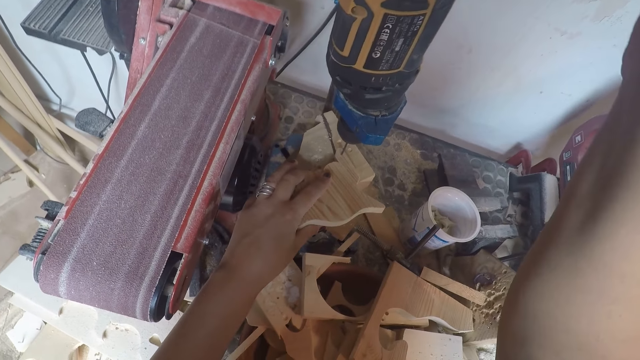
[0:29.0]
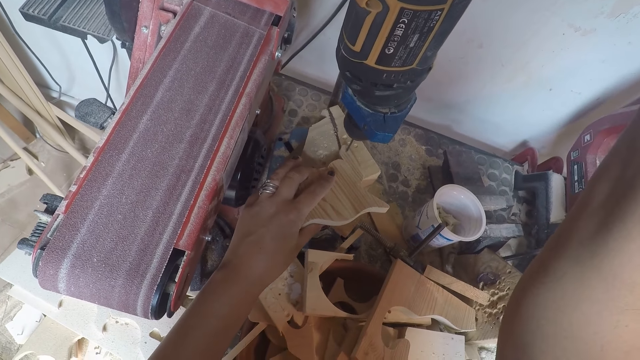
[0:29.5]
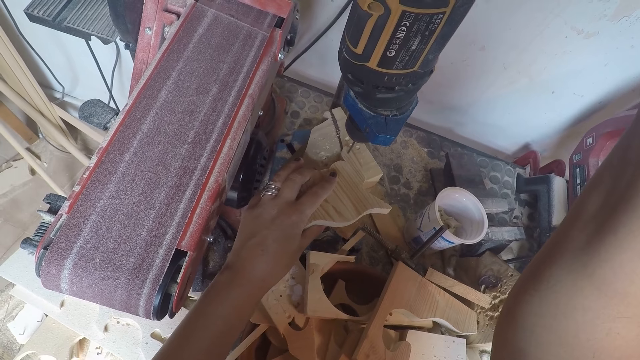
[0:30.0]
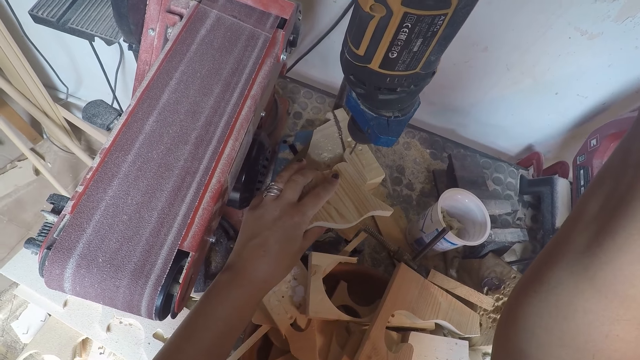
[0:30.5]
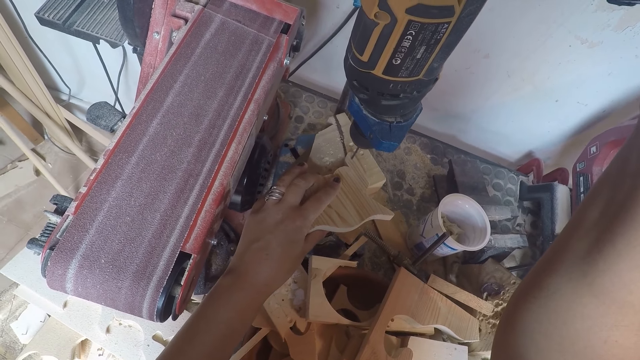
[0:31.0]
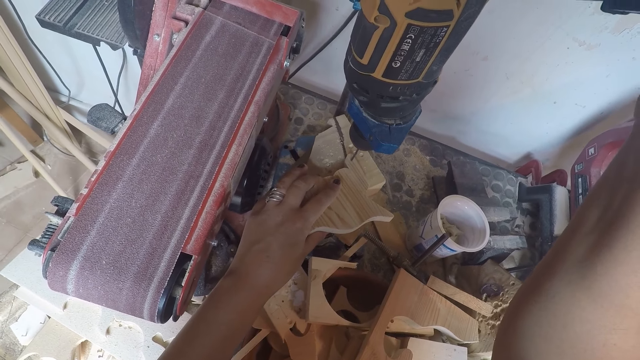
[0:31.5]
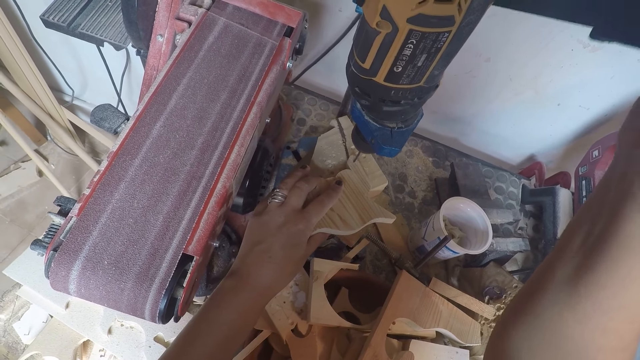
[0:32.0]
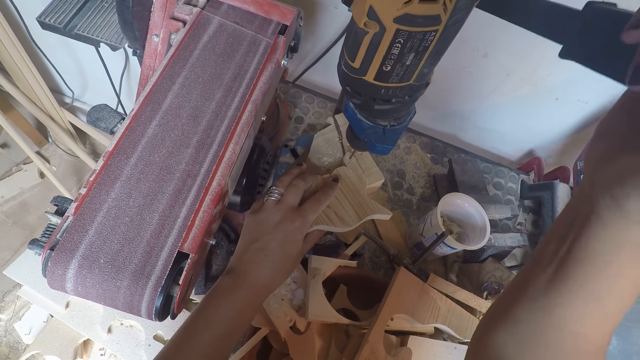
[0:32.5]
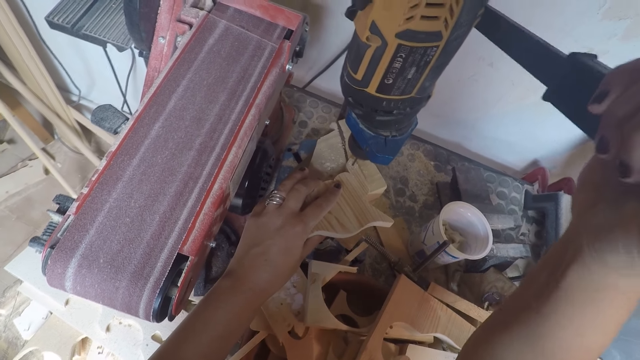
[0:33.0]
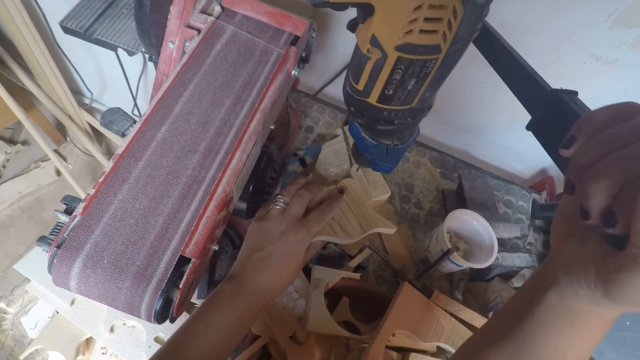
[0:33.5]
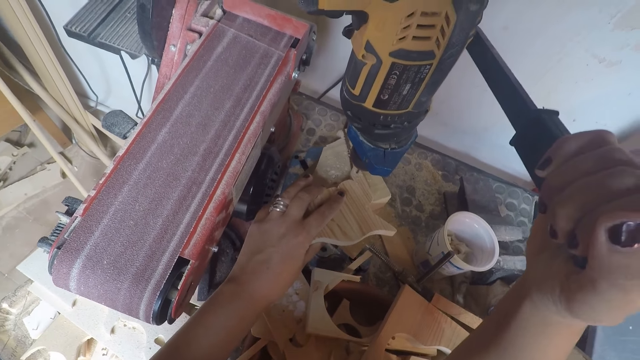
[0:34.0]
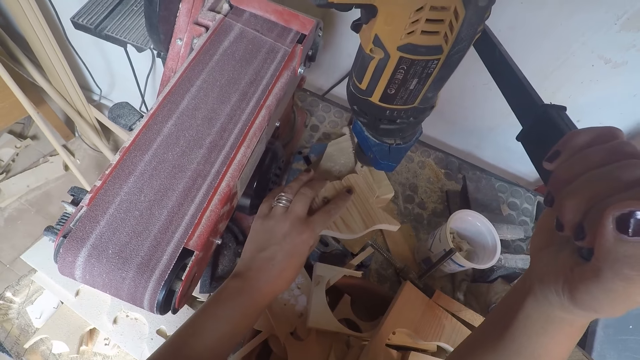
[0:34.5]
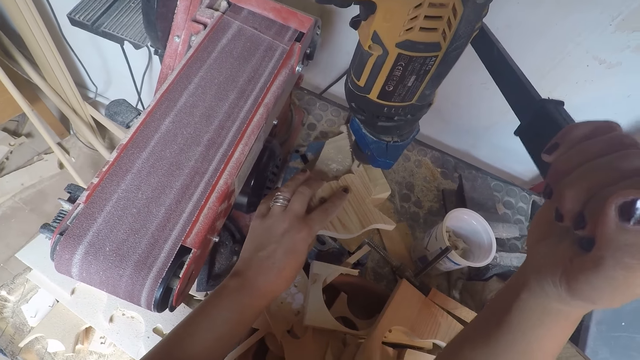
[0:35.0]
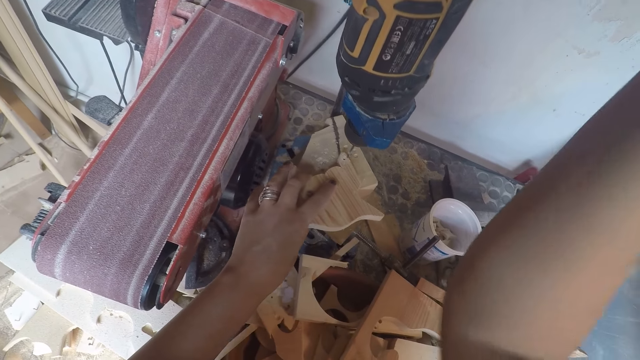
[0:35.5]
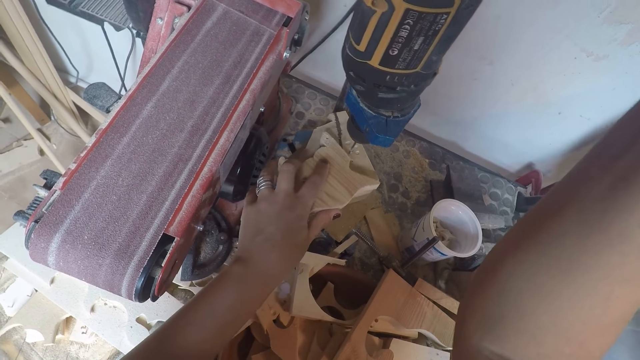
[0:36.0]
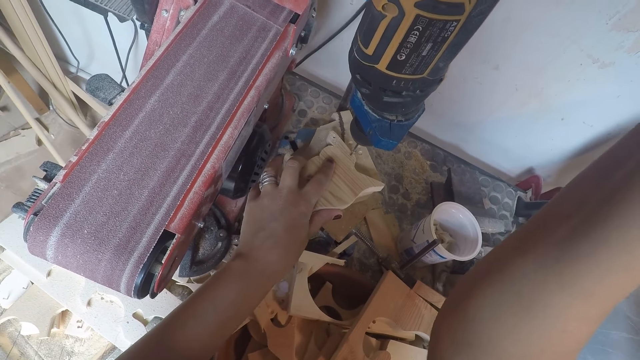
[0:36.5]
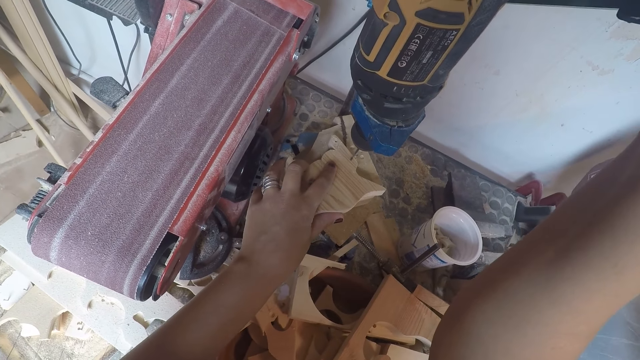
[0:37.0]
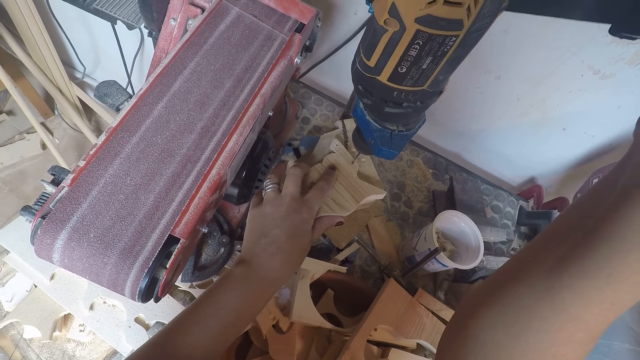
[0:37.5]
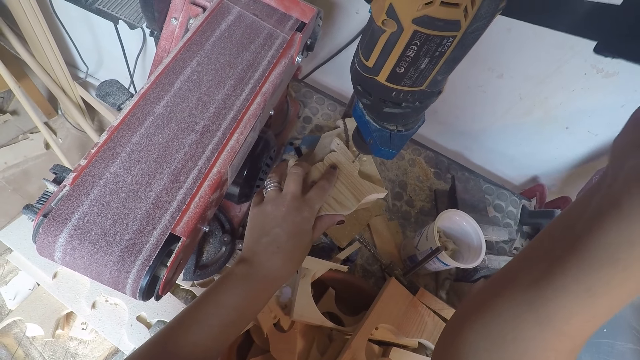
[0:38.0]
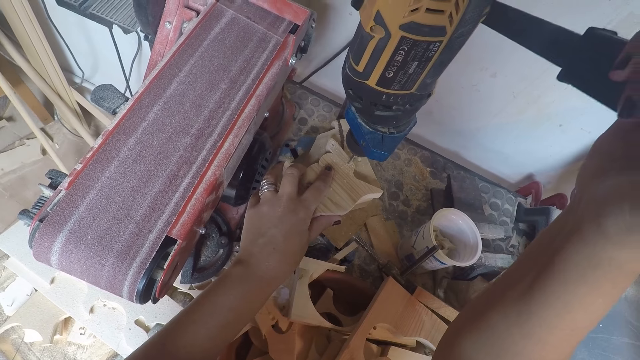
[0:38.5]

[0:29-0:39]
The camera wearer drills a hole on the wooden model on the drilling machine. He gears the machine down. He adjusts the wooden model on the drilling machine with his left hand. He drills a hole on the wooden model on the drilling machine.

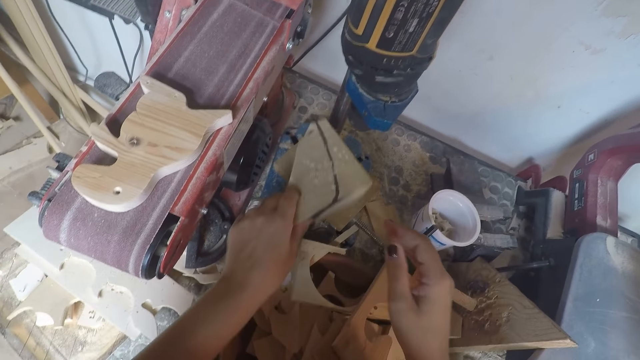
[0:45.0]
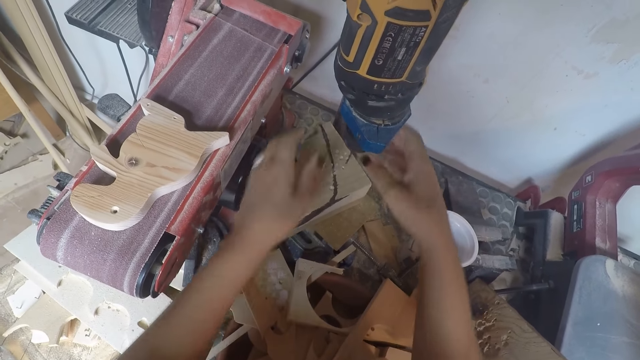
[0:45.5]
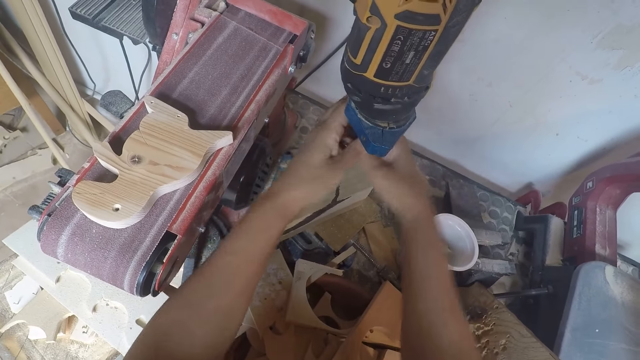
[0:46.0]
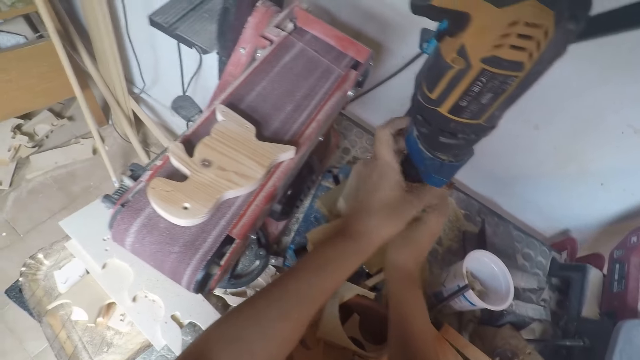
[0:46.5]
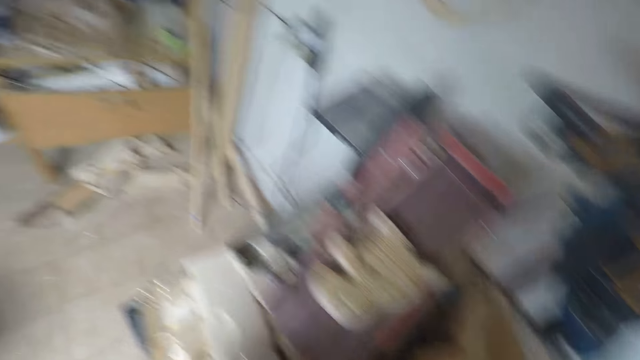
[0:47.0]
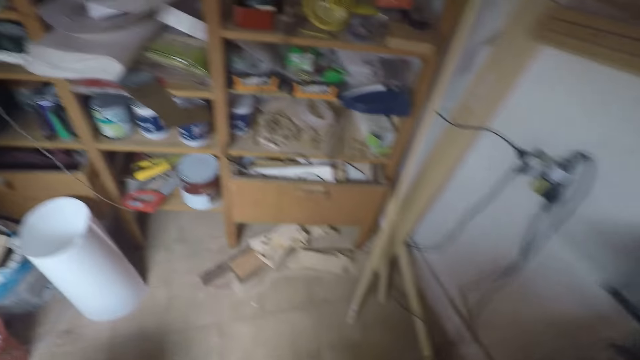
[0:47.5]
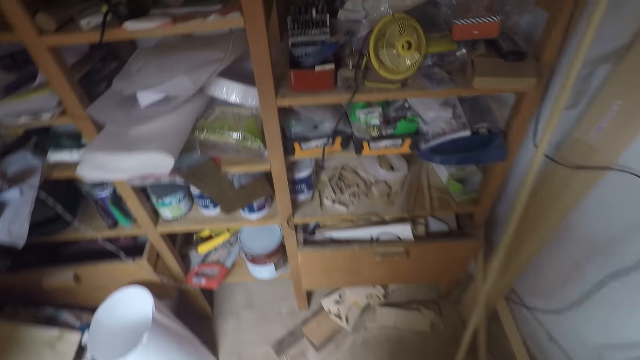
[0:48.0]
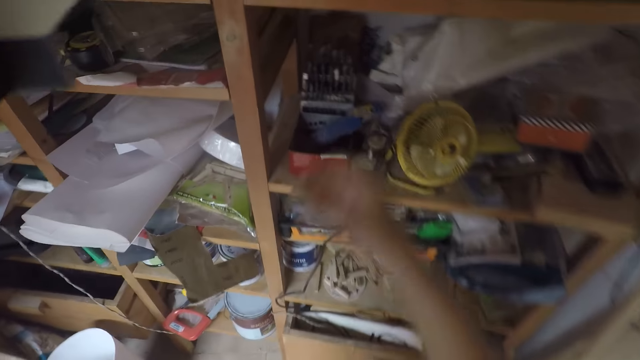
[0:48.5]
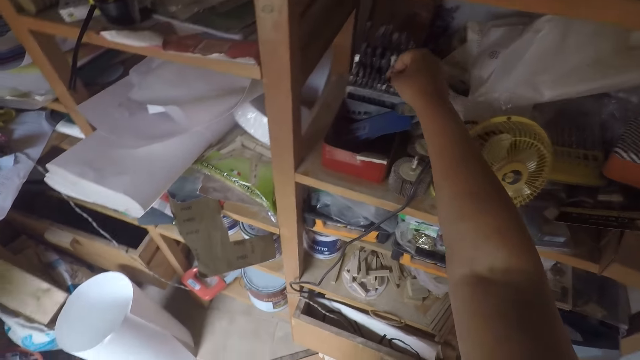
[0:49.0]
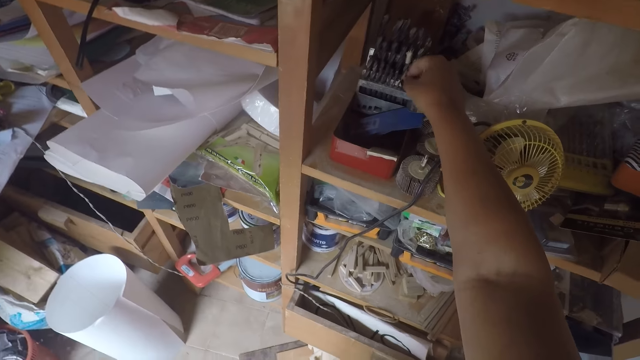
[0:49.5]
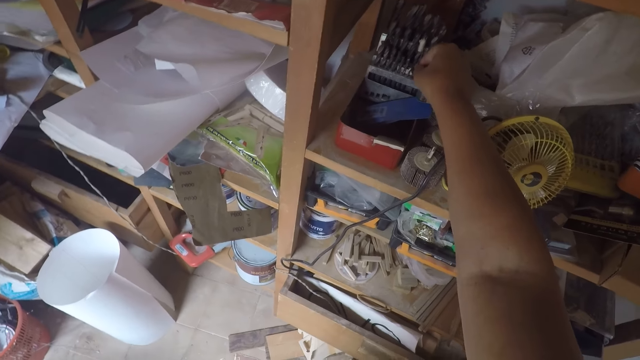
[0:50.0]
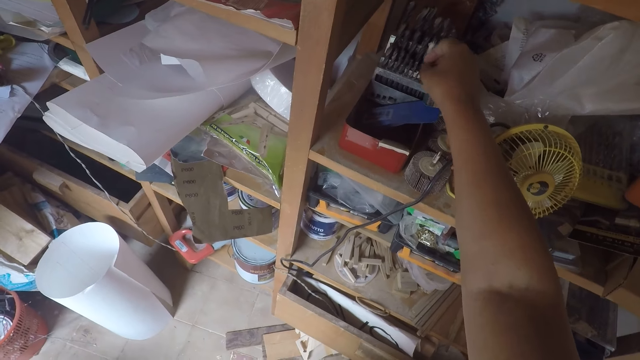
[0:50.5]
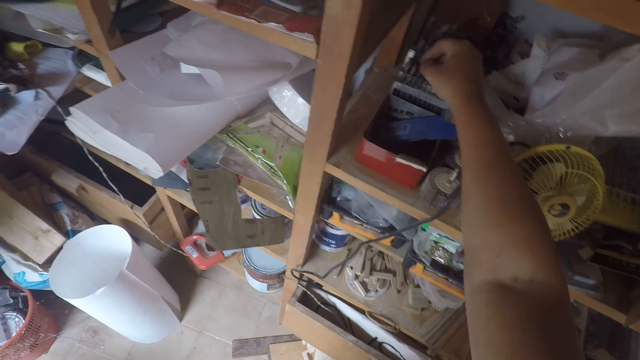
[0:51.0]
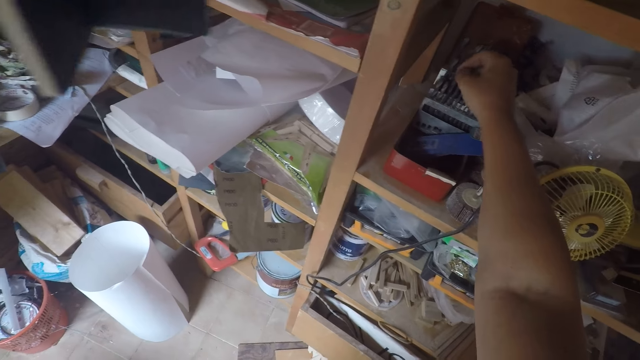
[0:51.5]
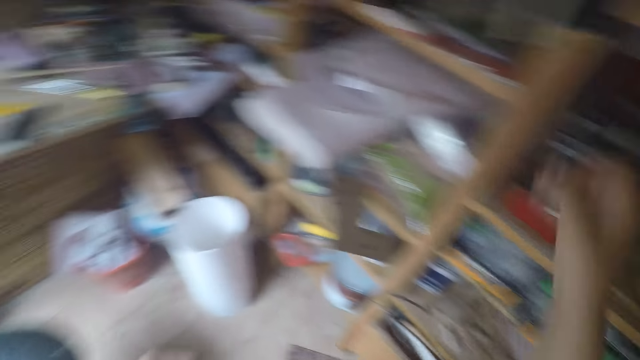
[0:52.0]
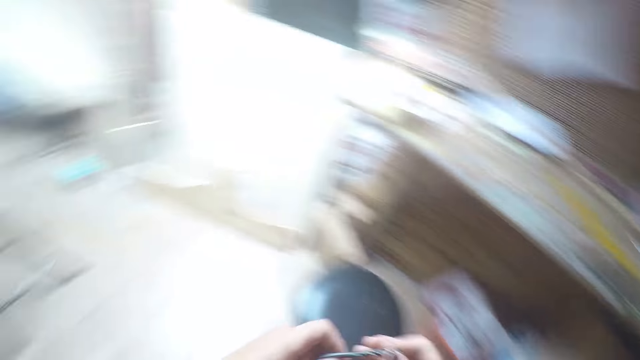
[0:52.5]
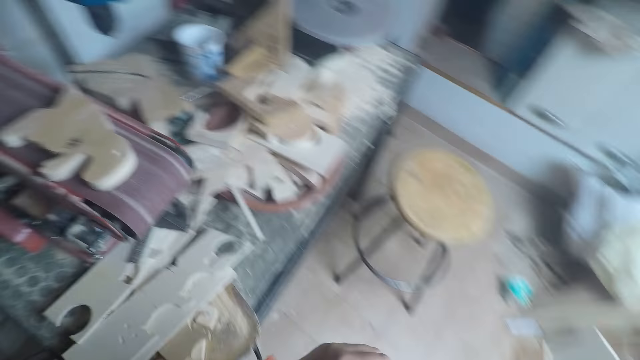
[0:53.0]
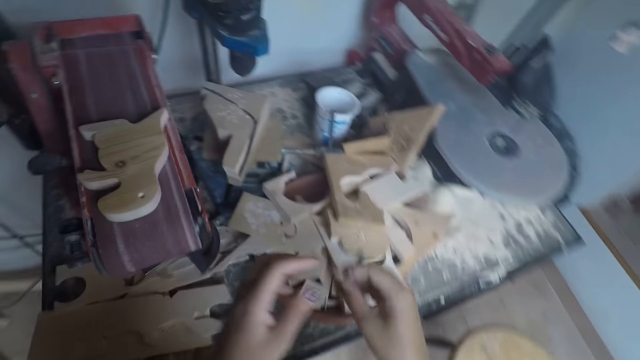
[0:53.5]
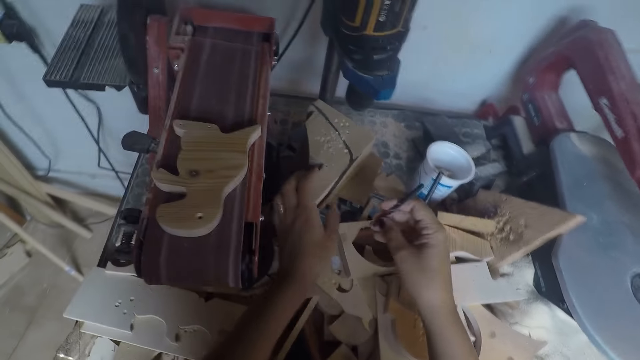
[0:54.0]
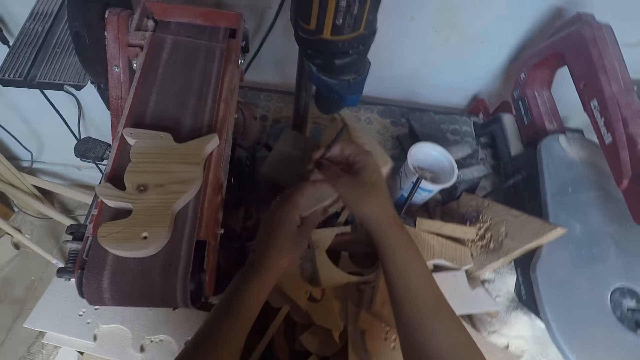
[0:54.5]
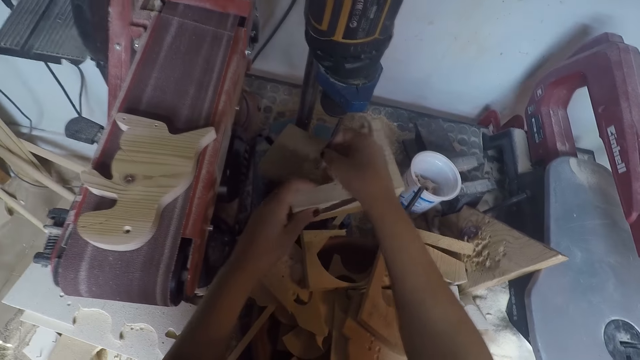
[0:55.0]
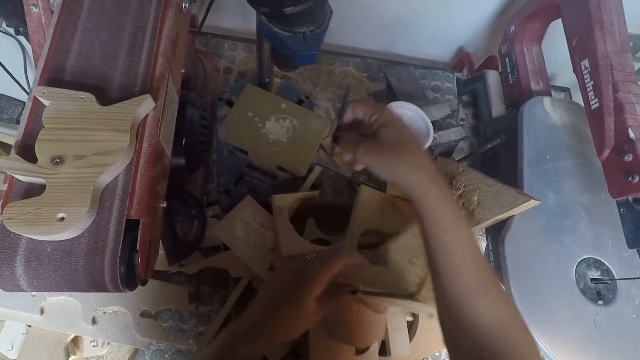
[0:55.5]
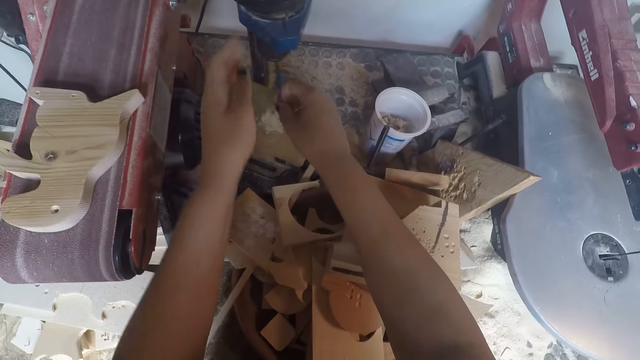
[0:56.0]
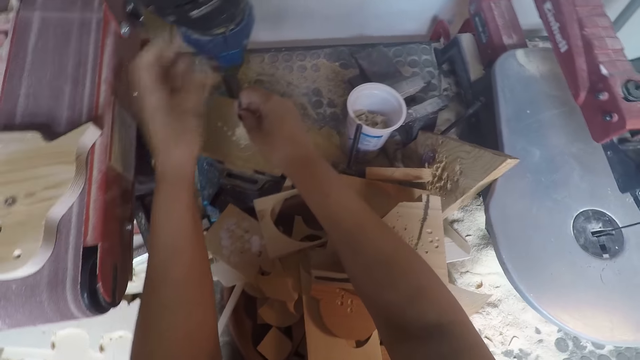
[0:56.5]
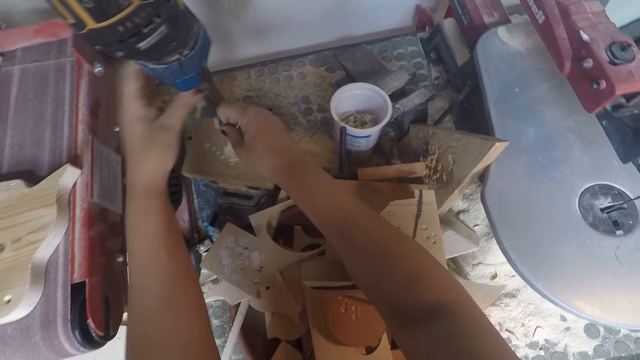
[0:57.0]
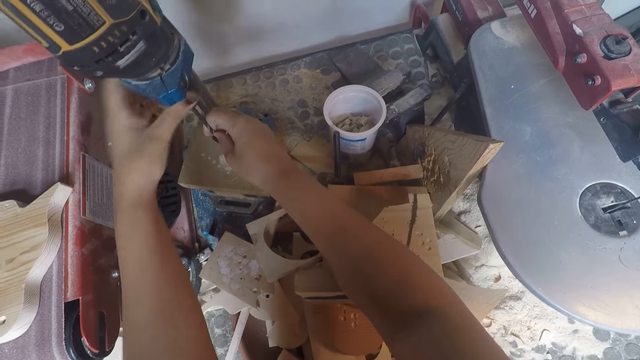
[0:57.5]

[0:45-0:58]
The camera wearer wipes the piece of wood. He drops the wood on the drilling machine with his left hand. He loosens the chuck on the drilling machine with his two hands. He walks towards the shelf. He walks around the workshop. He drops the drilling bit on the shelf with his right hand. He takes another drilling bit from the shelf with his right hand. He holds the drilling bit with his two hands. He walks around the workshop. He adjusts the wood on the drilling machine with his left hand. He moves the wood away from the drilling machine with his left hand. He fixes the drilling bit on the chuck of the drilling machine with his two hands.
